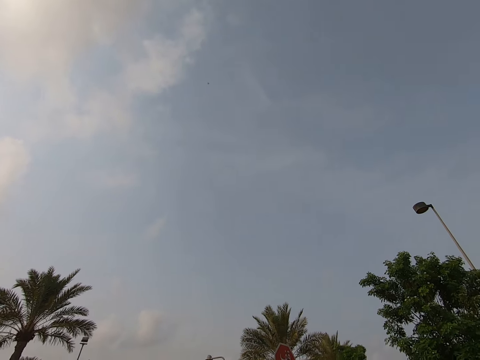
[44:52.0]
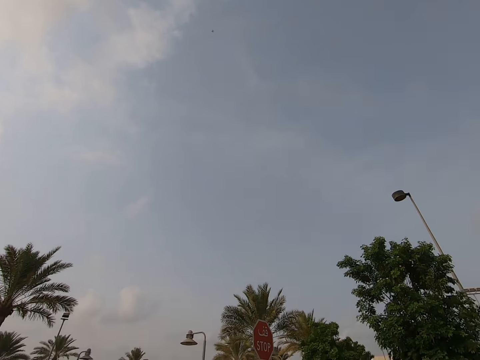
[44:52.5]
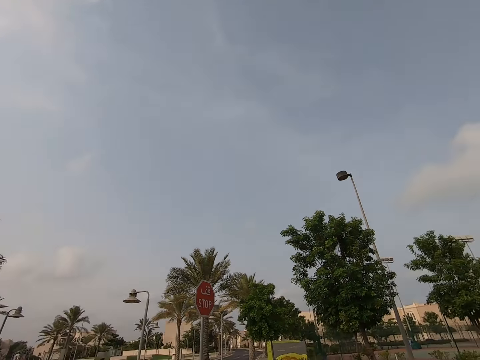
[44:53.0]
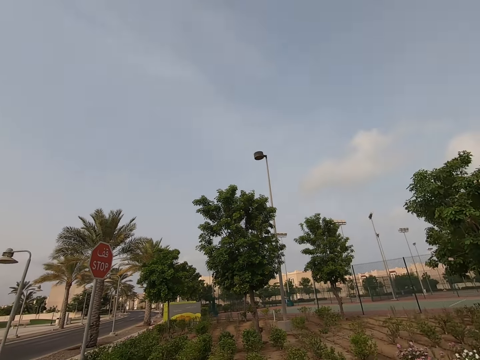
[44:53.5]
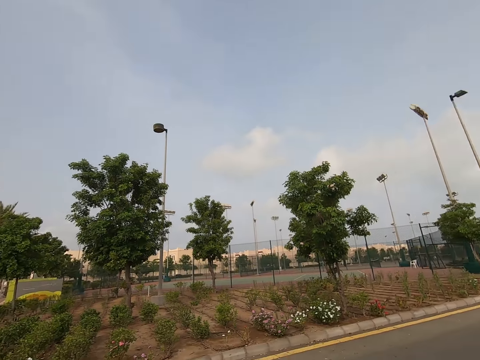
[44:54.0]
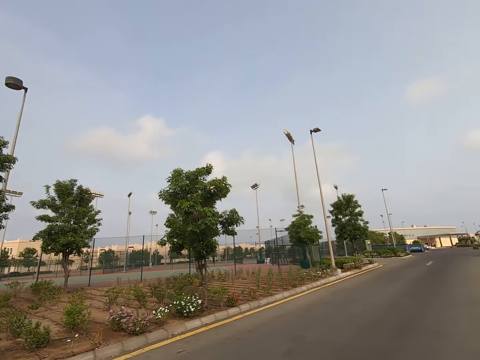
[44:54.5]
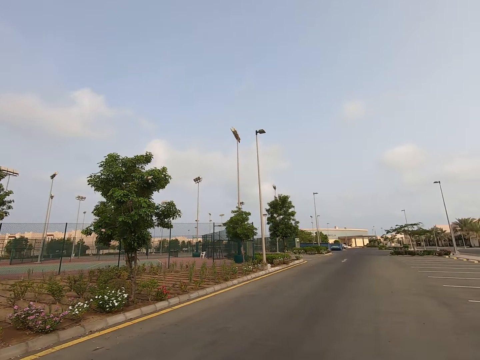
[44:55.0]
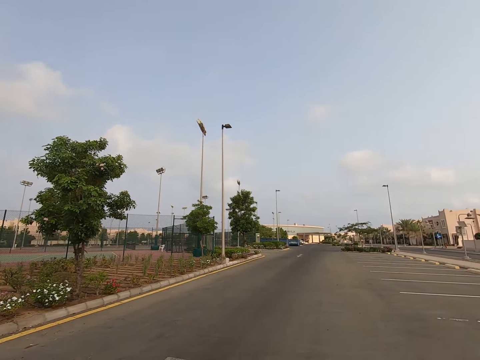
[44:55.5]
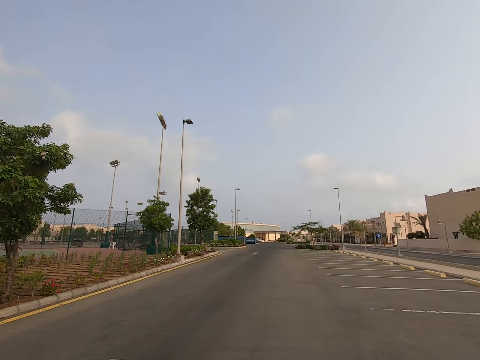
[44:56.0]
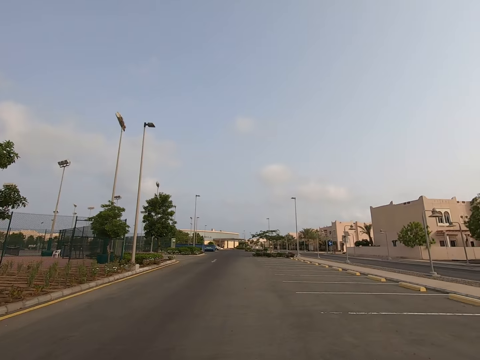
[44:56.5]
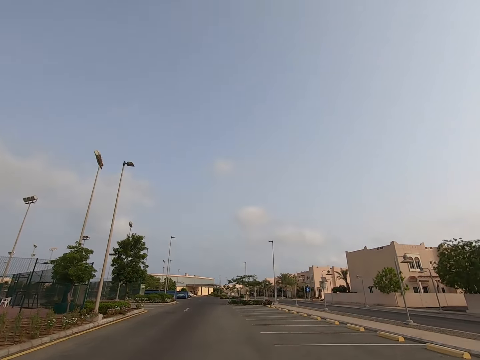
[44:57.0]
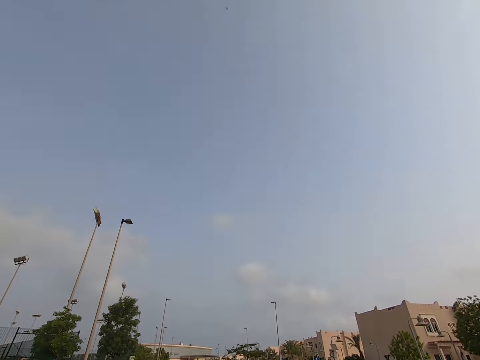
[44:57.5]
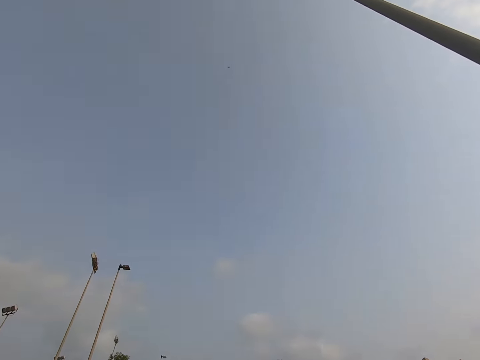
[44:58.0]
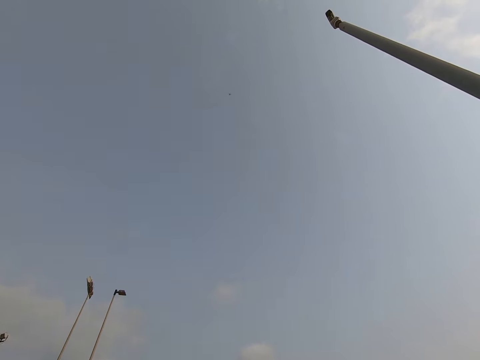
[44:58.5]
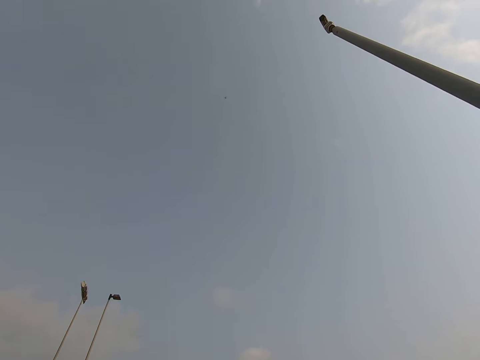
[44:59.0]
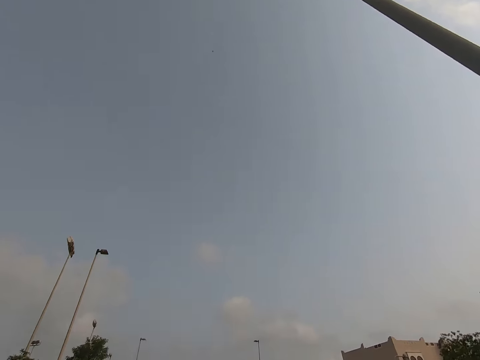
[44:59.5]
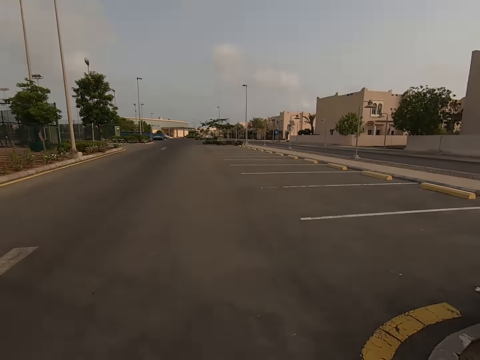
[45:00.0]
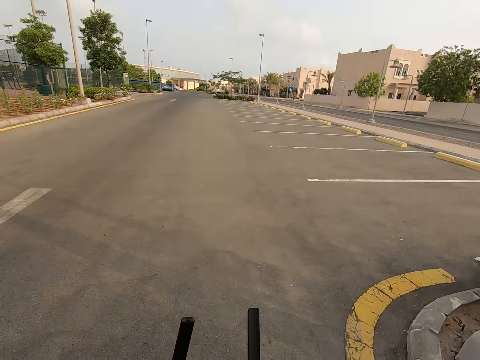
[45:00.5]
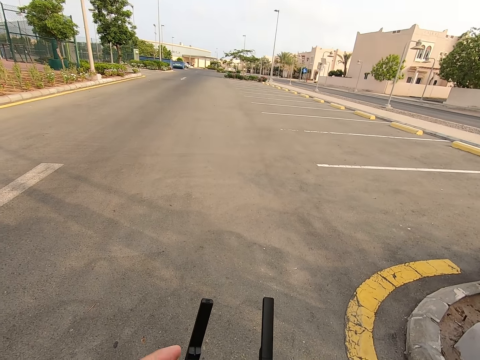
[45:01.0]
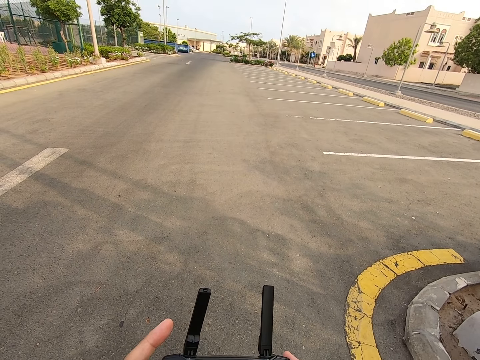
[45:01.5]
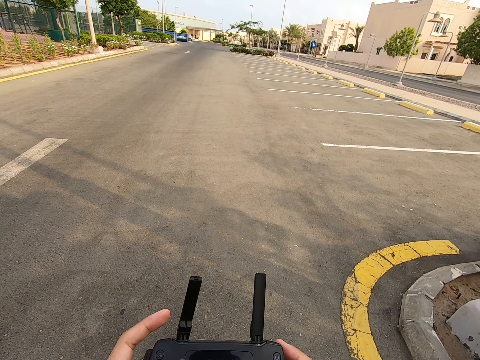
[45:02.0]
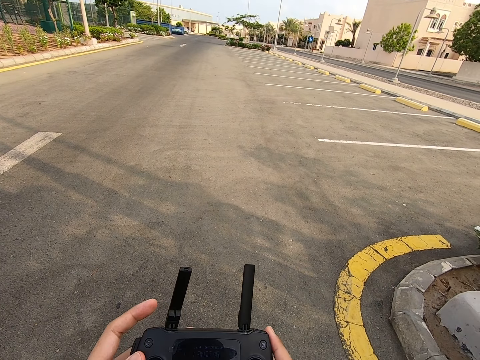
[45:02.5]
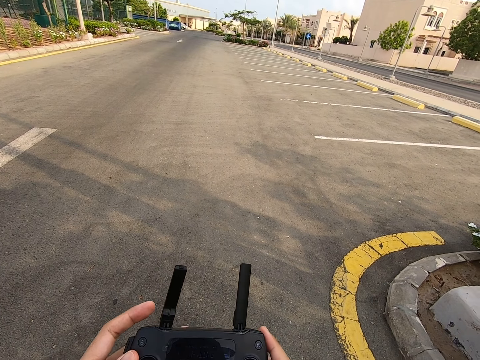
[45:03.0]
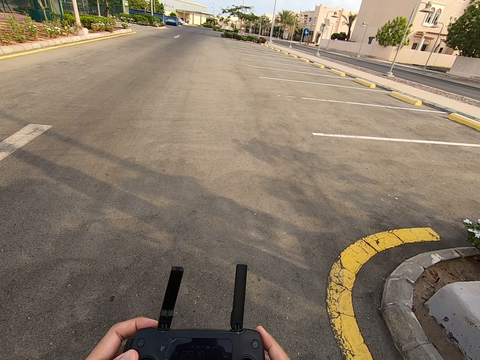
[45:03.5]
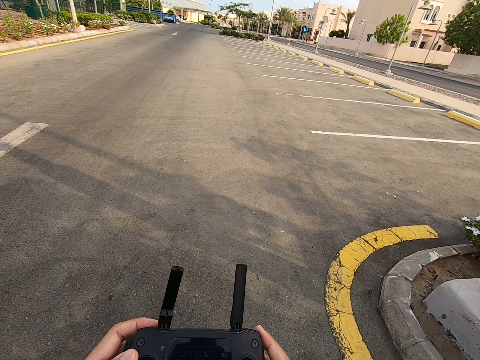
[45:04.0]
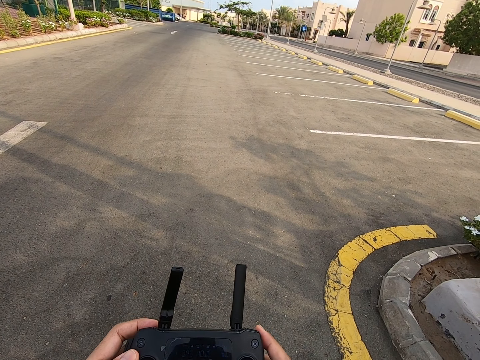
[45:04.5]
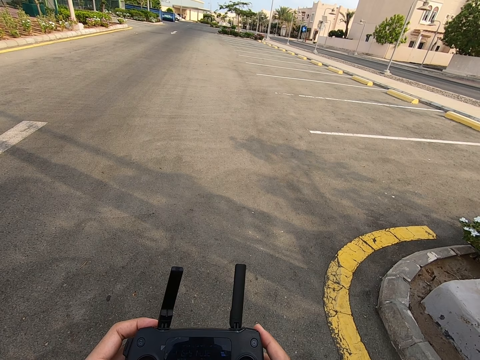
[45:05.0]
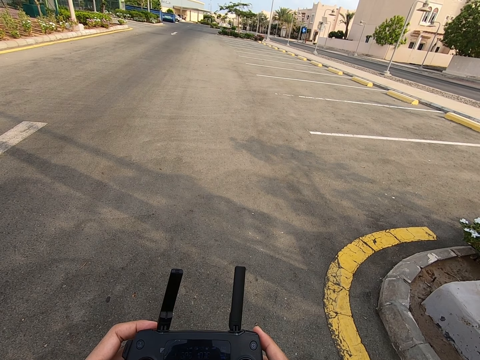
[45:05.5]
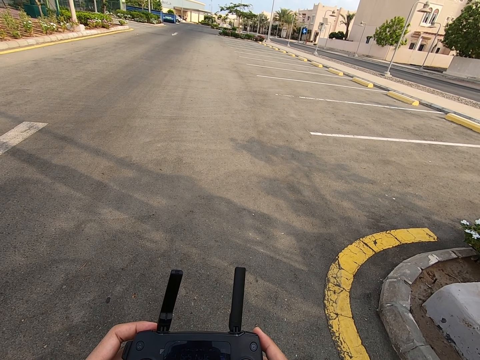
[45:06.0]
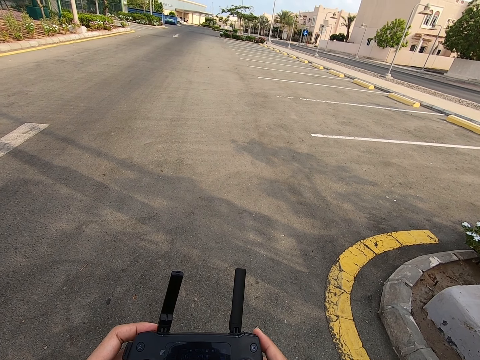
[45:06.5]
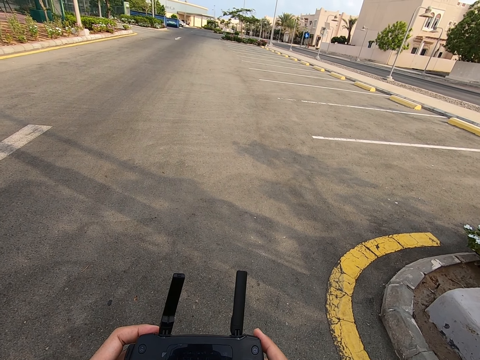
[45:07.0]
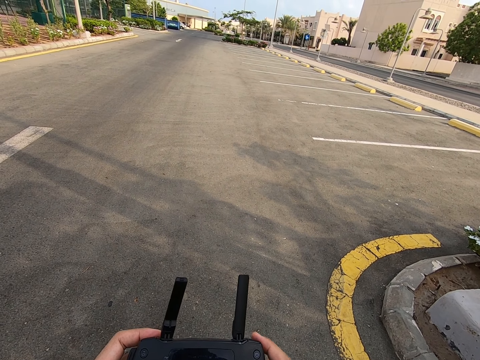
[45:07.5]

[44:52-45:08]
The camera wearer looks up. They press the drone controller. They look up again. They operate the remote control and look at the remote control.

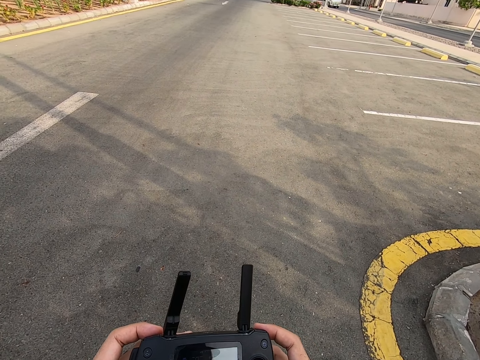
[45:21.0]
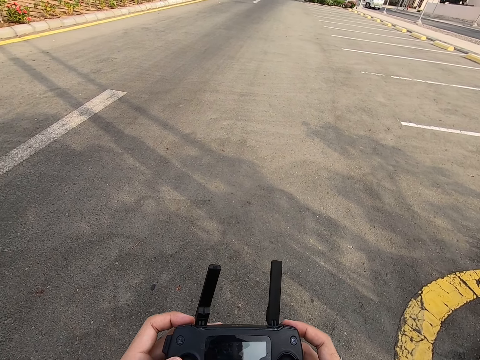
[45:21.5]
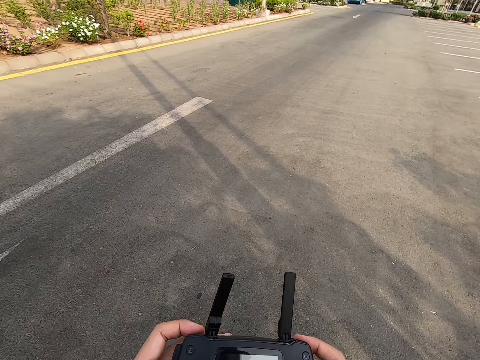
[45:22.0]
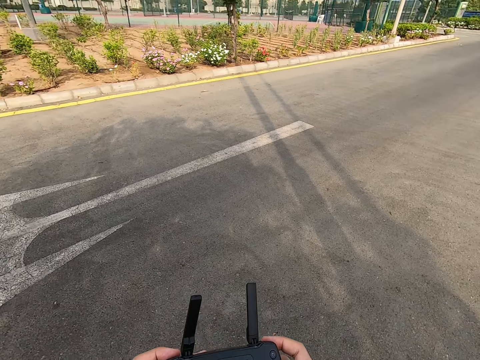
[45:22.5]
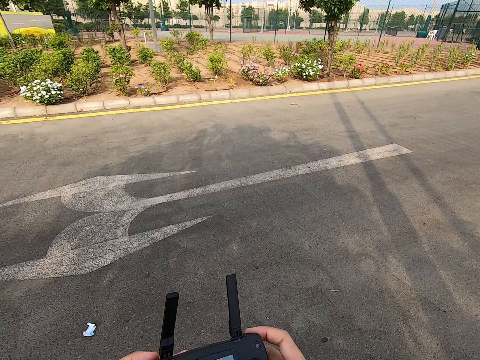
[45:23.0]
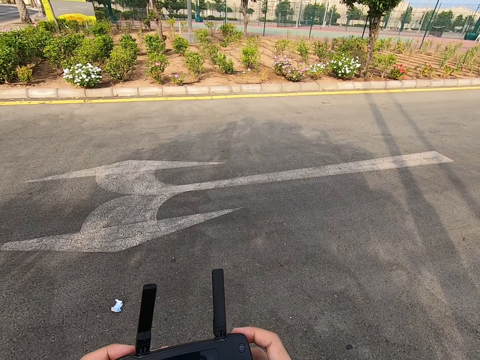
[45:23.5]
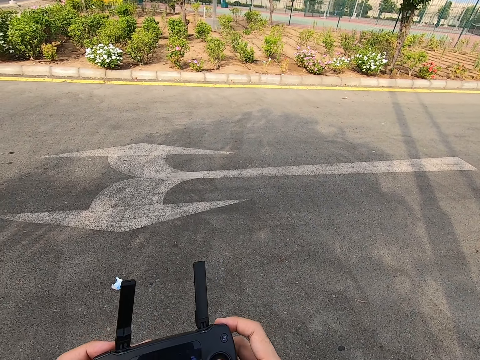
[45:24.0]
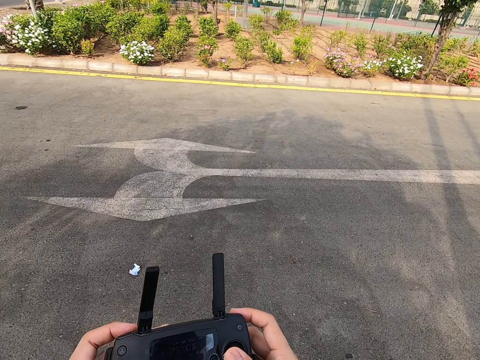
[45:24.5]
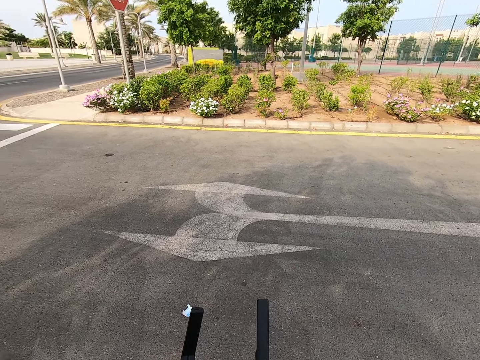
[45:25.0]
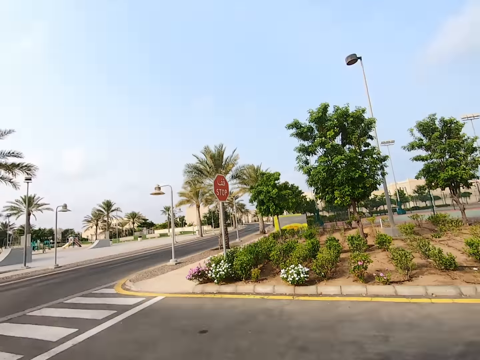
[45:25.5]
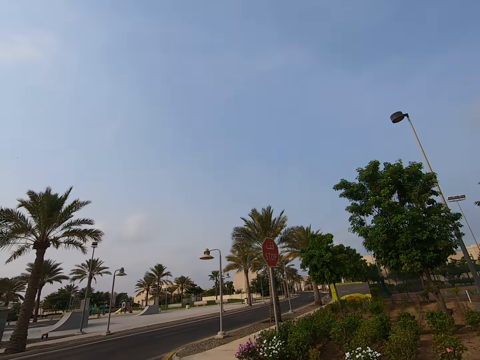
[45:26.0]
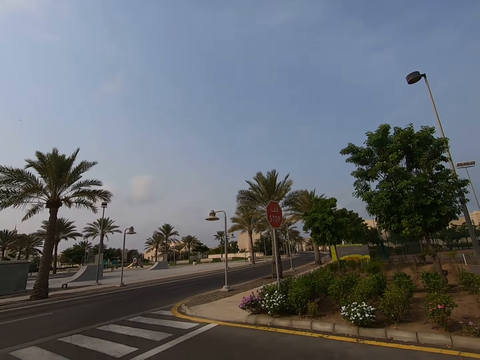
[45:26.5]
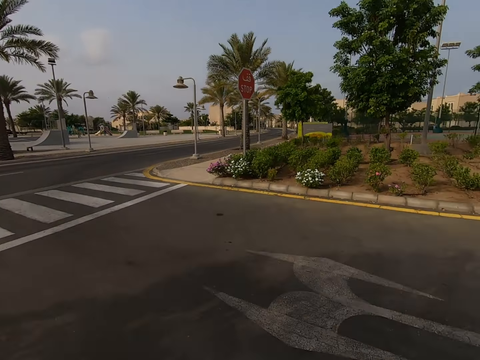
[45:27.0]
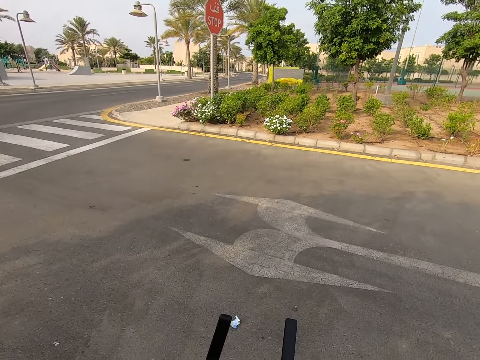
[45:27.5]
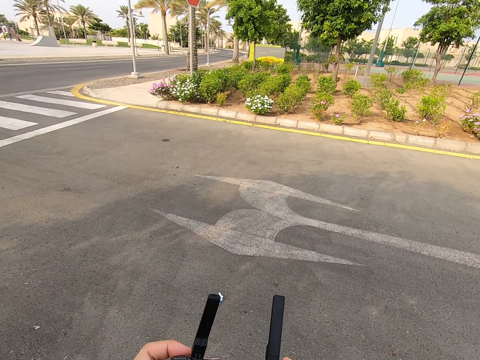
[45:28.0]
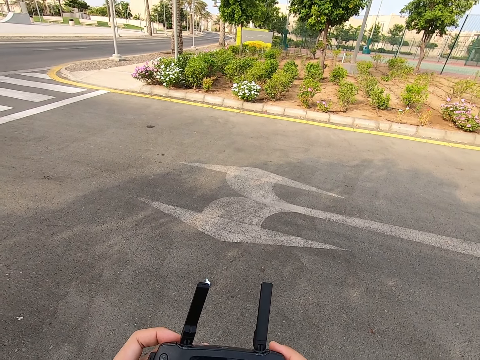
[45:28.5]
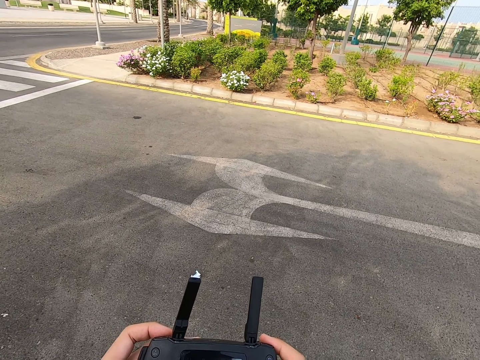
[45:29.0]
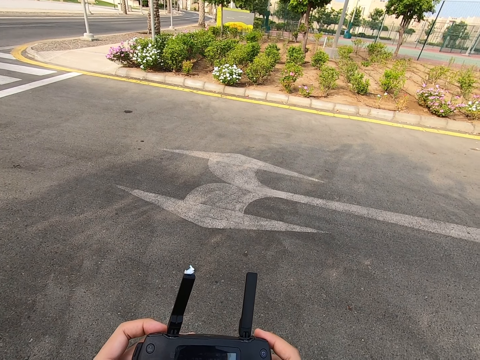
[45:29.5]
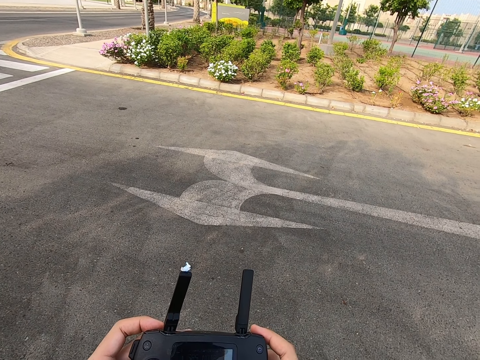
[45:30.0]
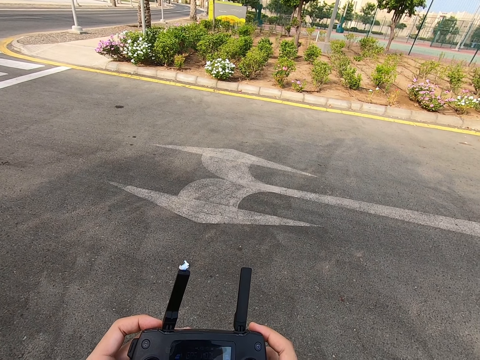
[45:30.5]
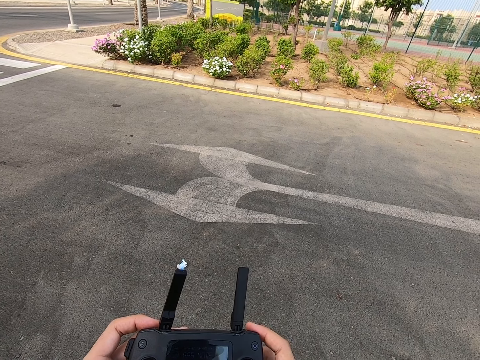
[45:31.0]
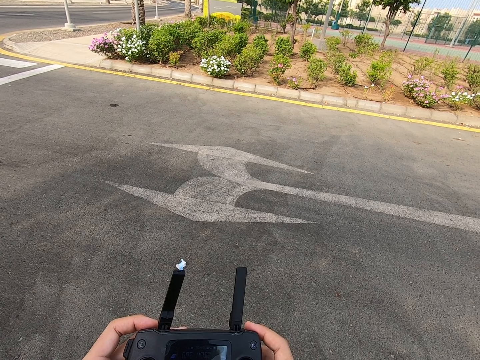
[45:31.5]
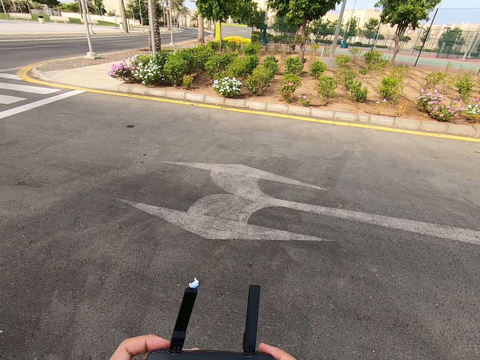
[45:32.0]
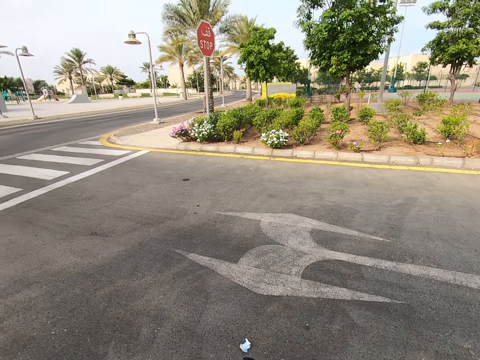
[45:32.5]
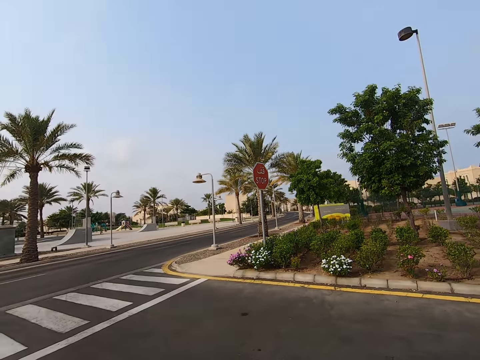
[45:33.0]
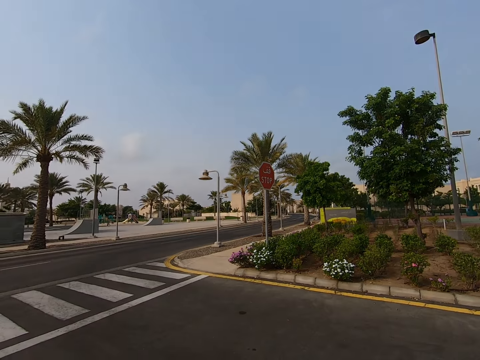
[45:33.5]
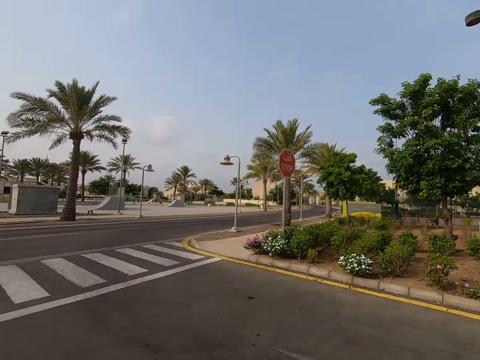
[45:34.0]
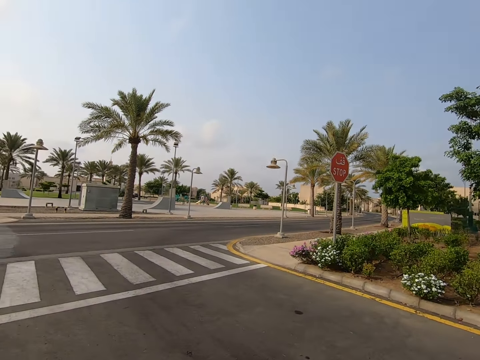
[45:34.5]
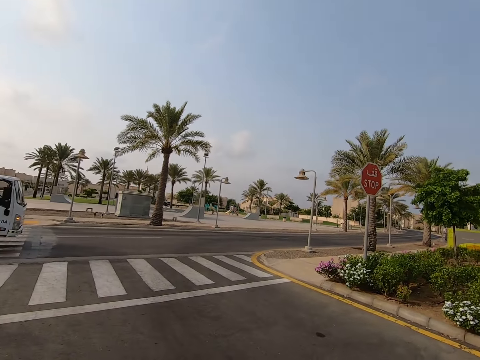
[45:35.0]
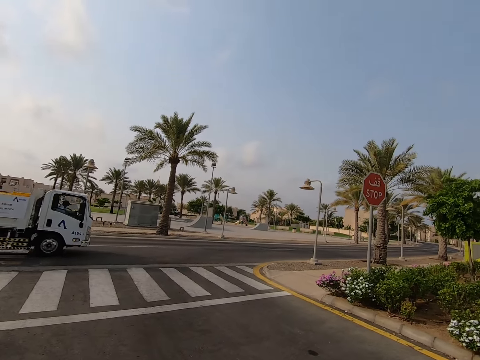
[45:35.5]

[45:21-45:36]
The camera wearer looks around. They press the drone controller. They look around.
